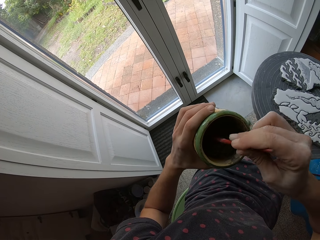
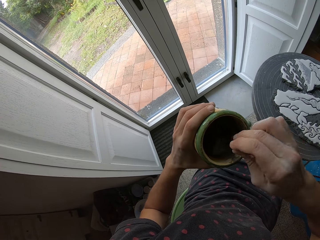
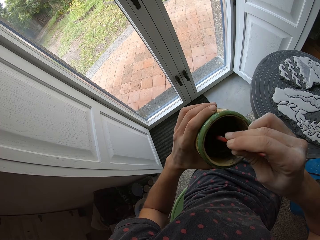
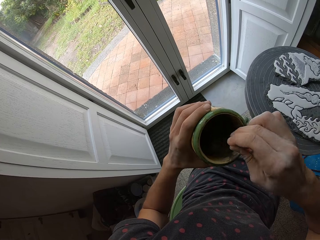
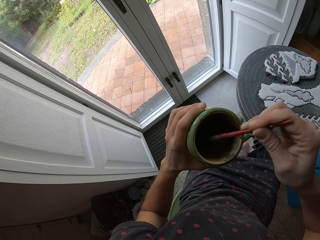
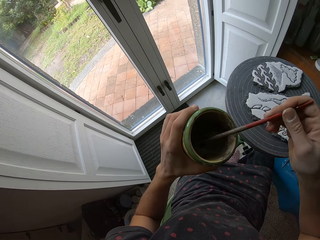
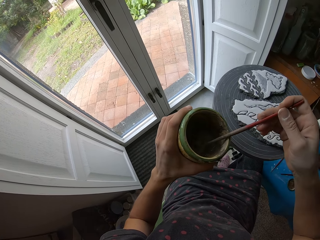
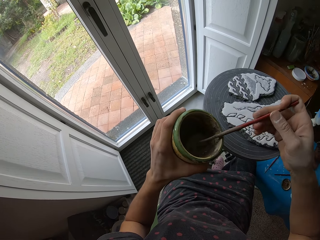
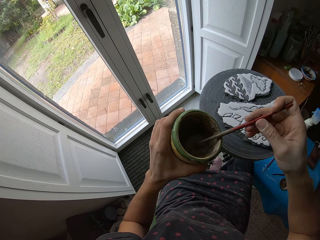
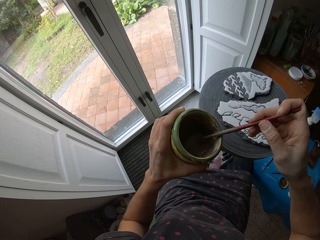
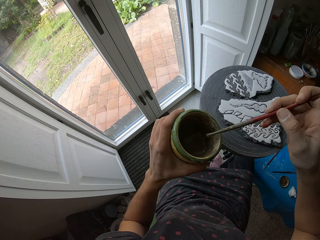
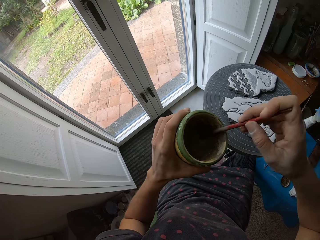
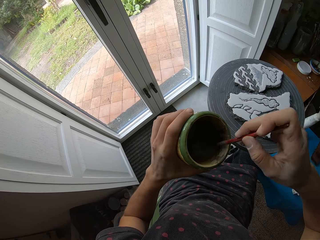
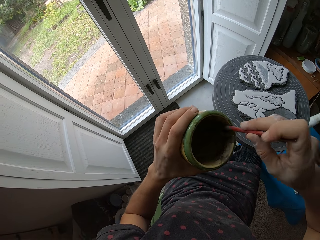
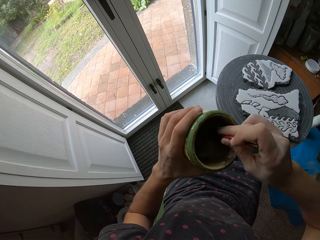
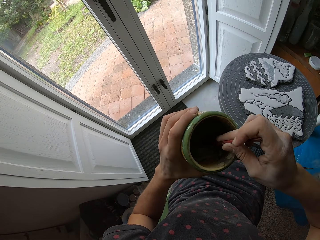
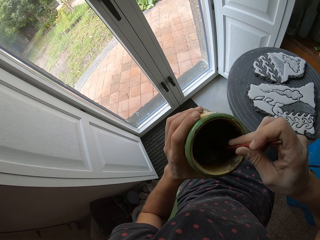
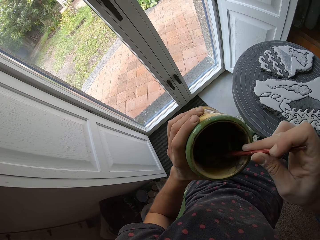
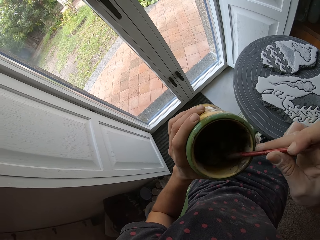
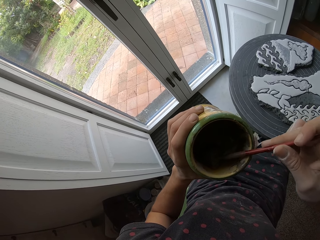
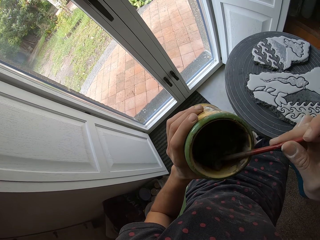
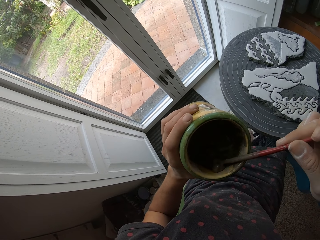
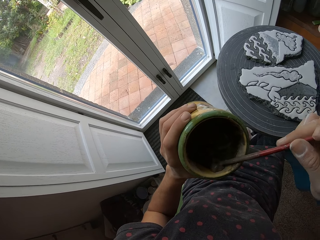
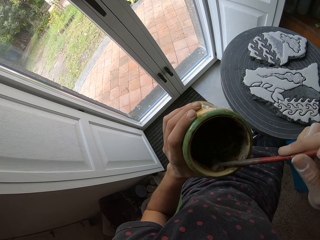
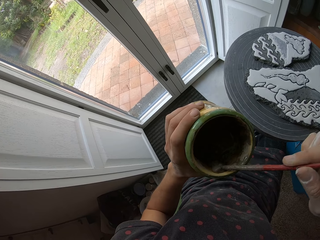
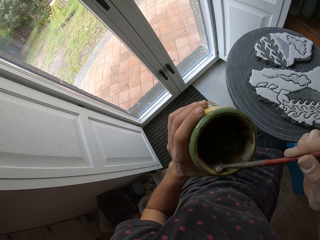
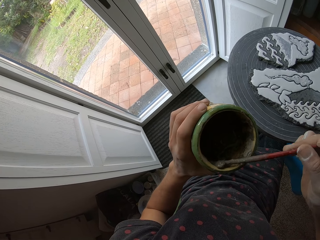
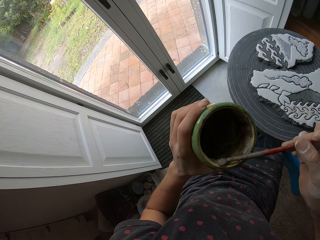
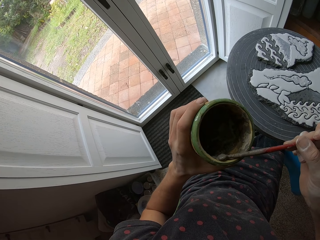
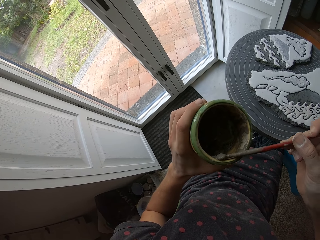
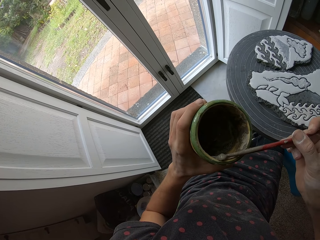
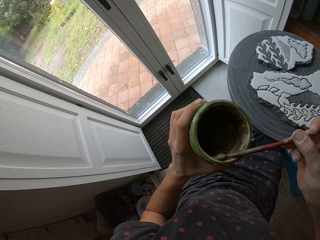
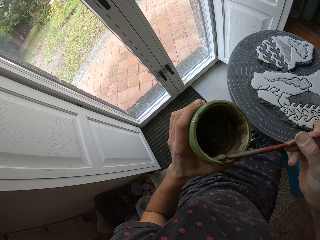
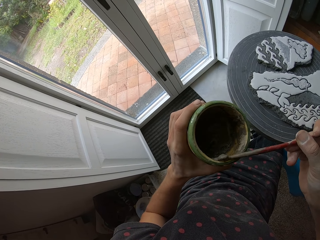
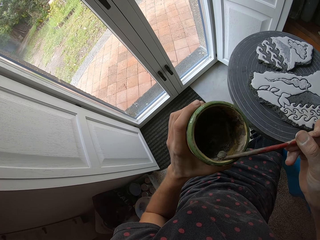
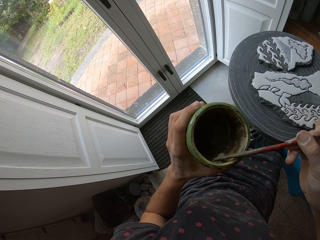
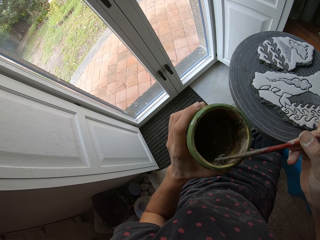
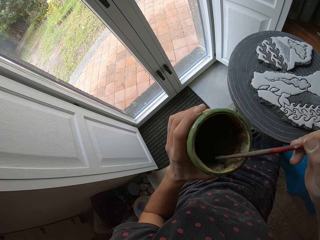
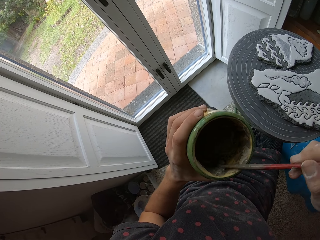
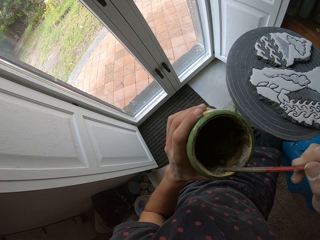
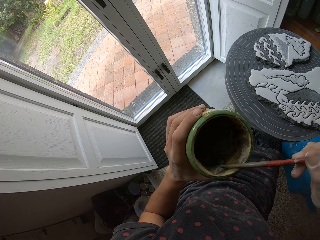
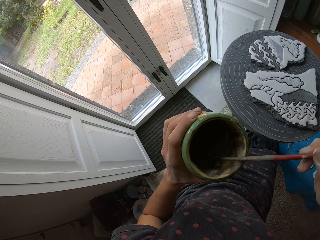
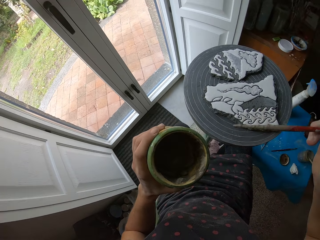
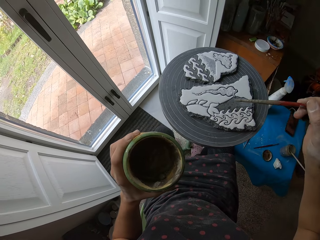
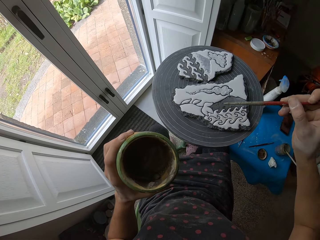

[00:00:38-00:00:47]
The camera wearer checks the paint. They pick up paint with the brush.

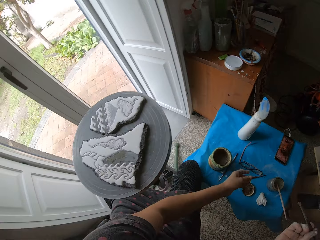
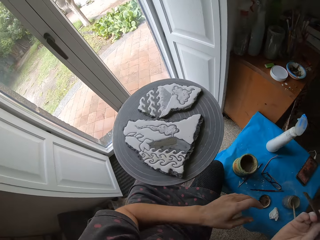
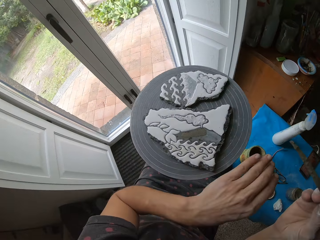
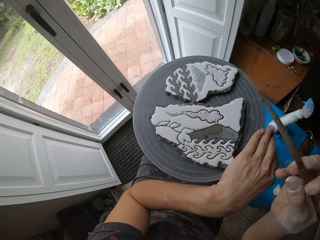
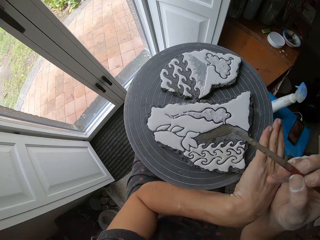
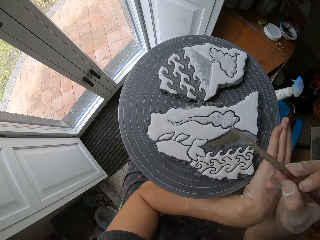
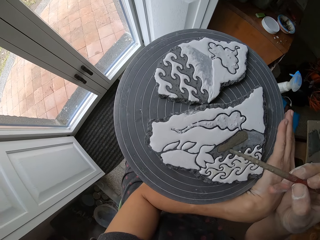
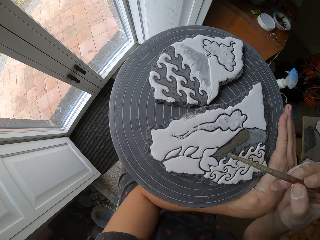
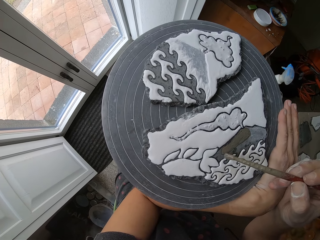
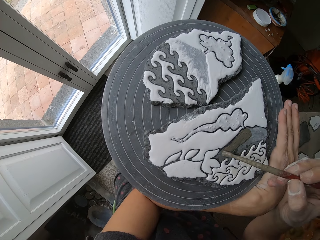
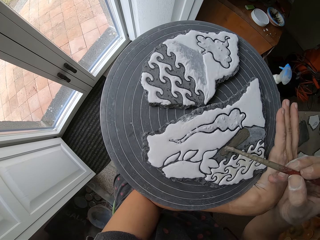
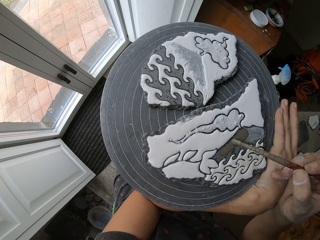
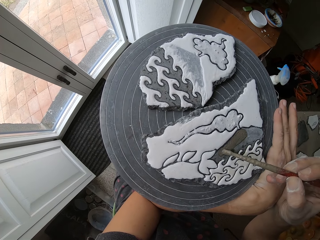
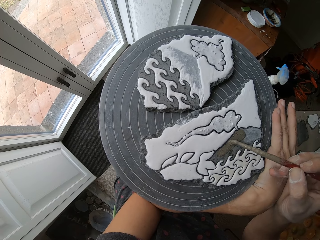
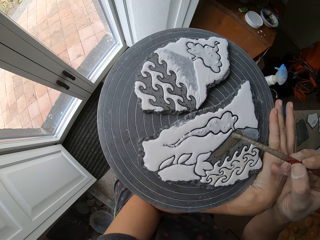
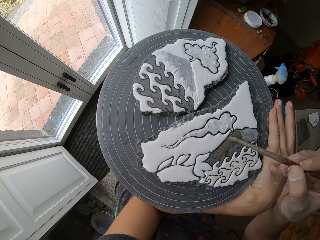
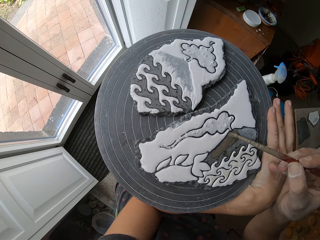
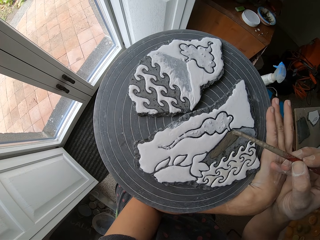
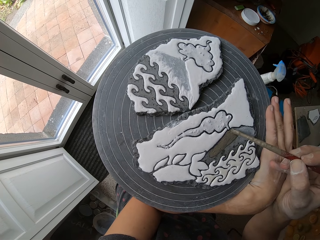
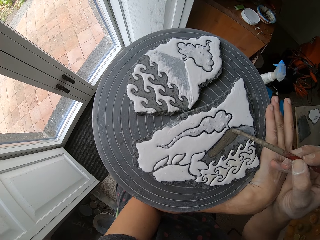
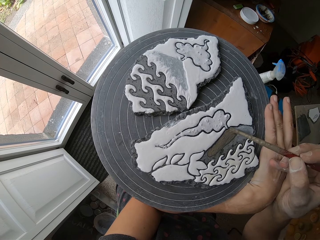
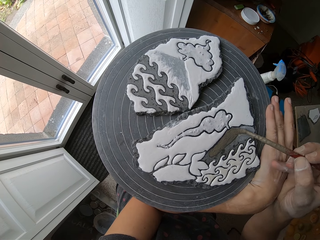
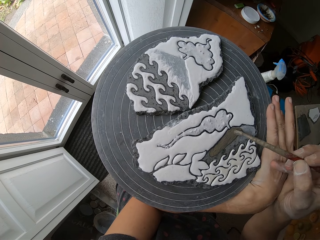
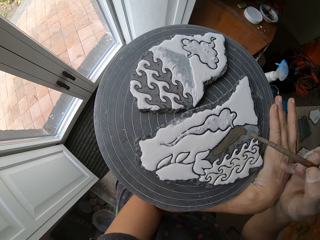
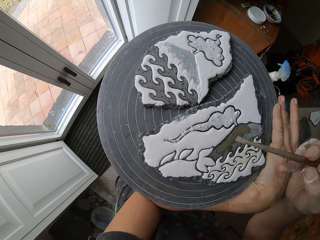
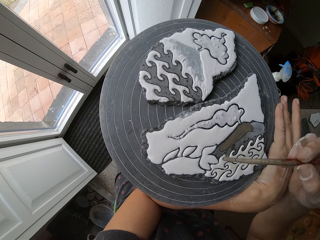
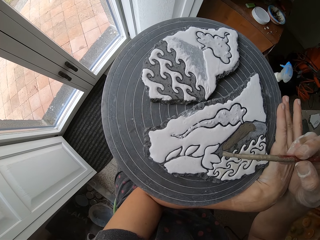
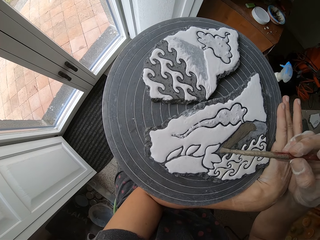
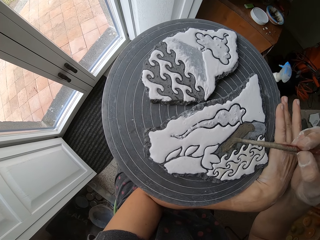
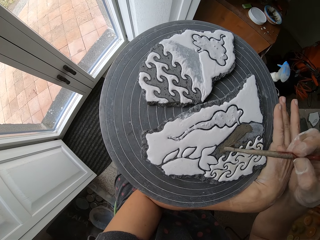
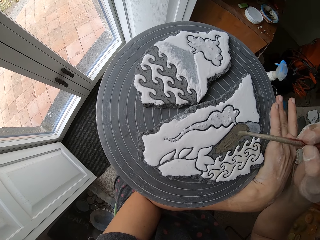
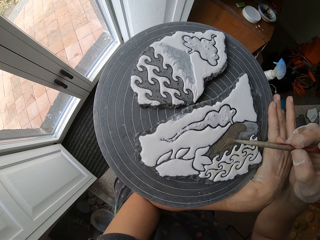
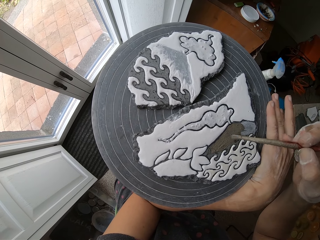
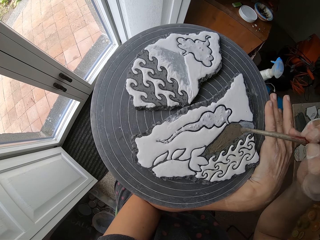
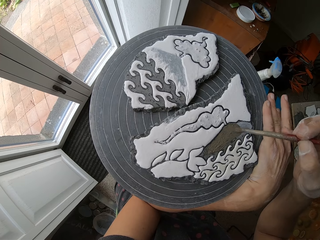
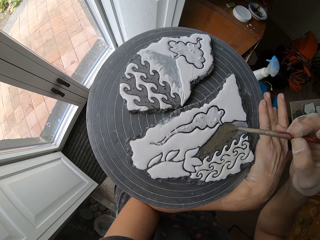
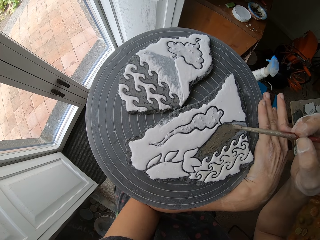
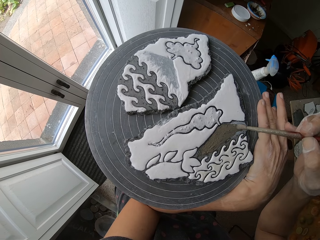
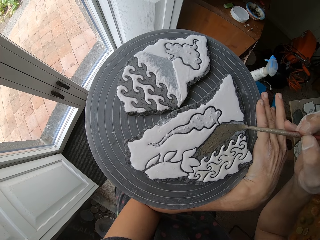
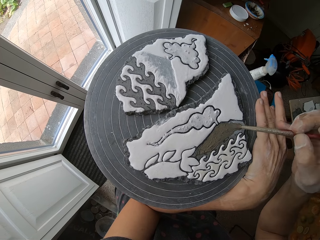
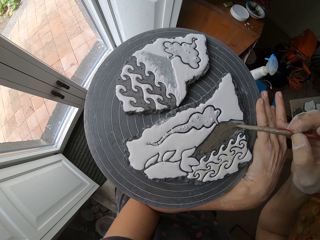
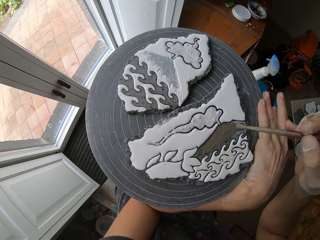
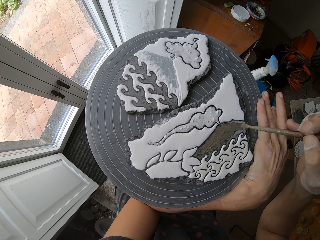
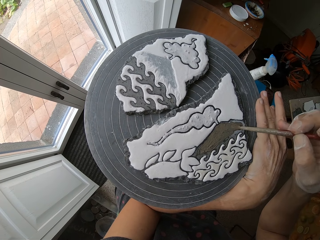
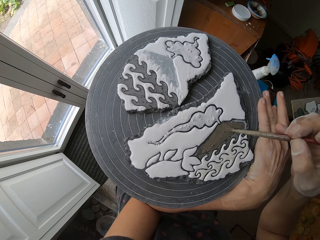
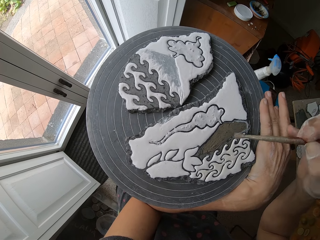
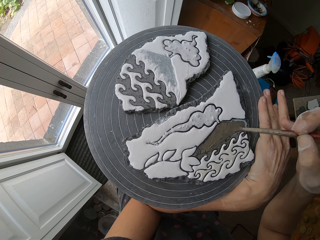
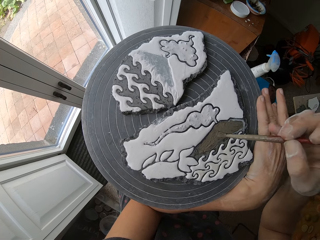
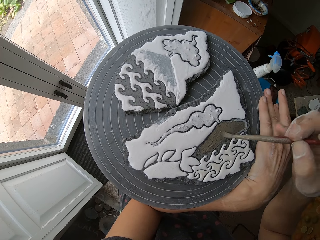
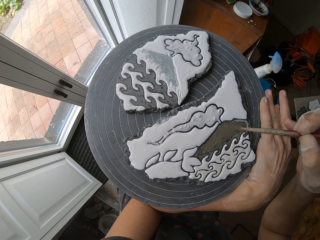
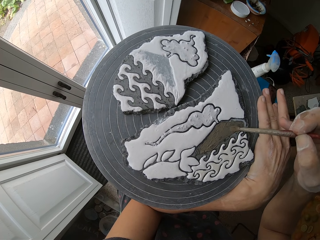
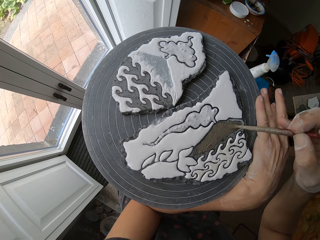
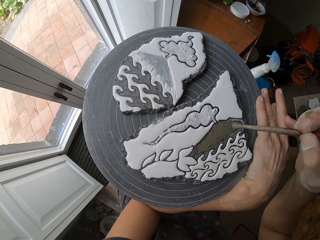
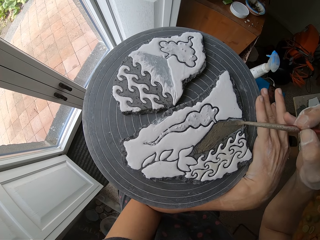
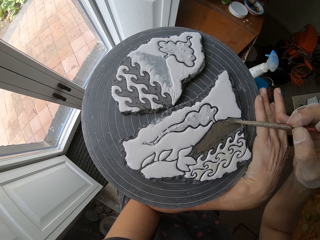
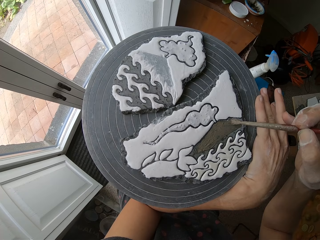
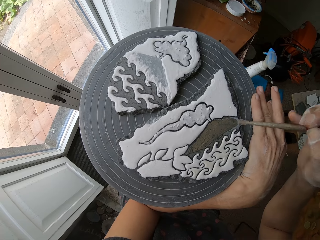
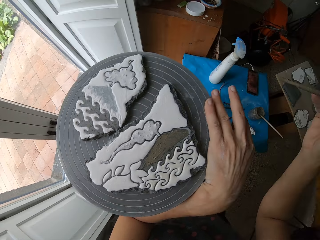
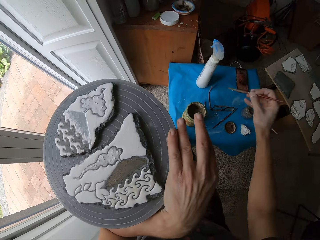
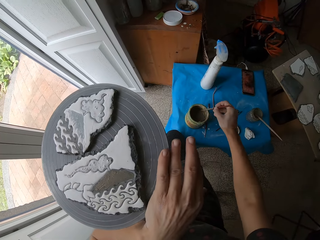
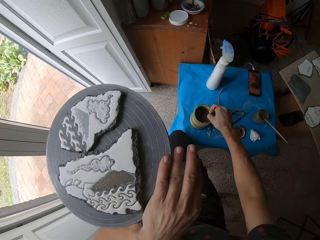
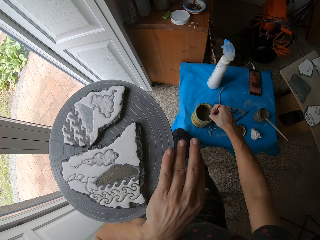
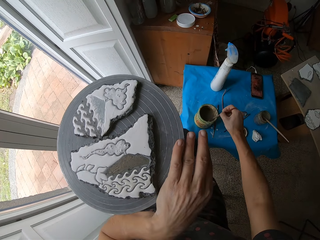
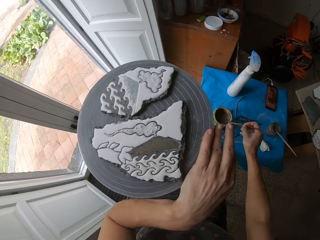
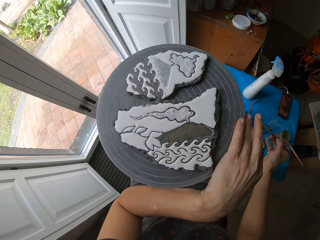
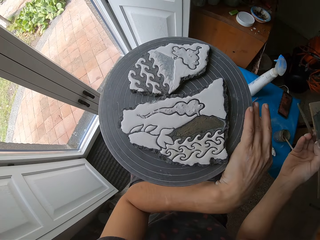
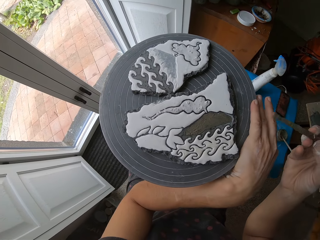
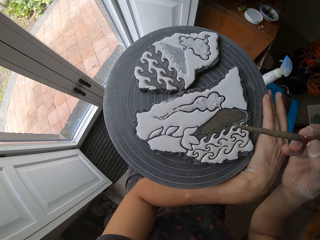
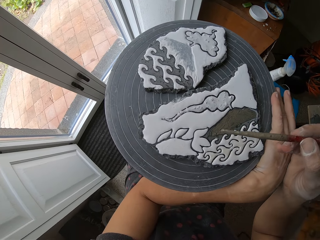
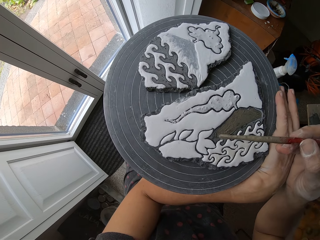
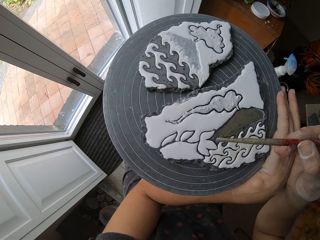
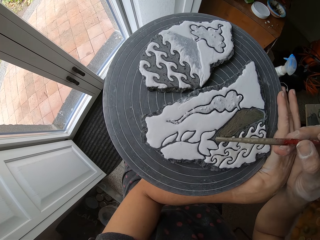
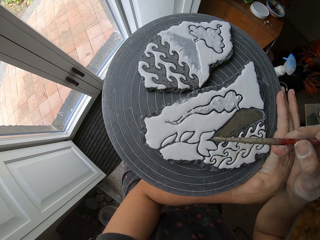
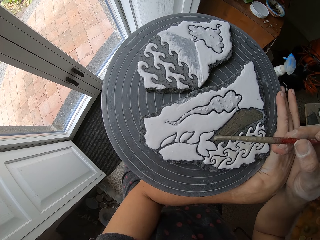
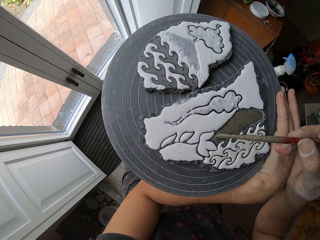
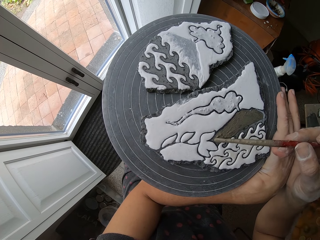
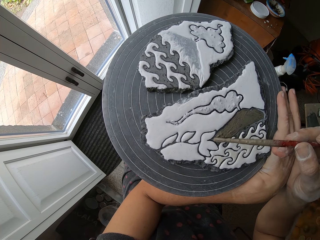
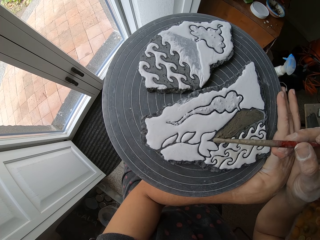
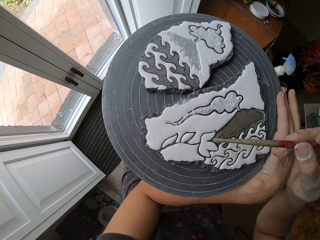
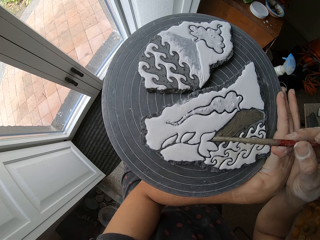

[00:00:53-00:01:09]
The camera wearer places the glasses on the table. They apply the cement mixture on the piece of art. They dip the paint brush in the paint. They paint the art.
